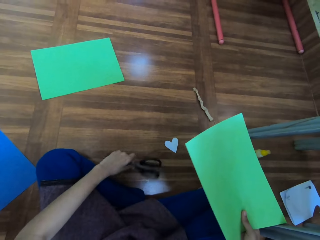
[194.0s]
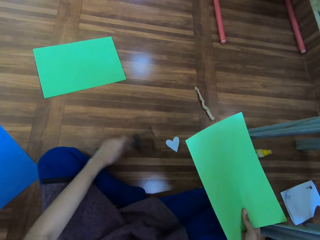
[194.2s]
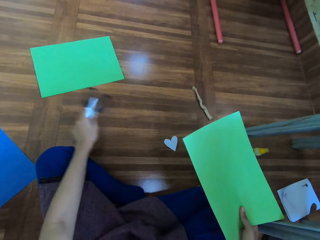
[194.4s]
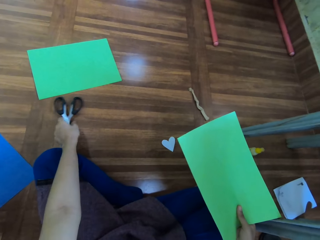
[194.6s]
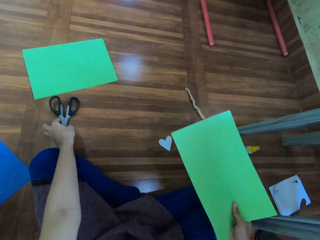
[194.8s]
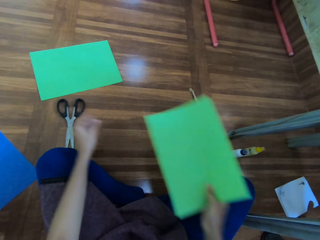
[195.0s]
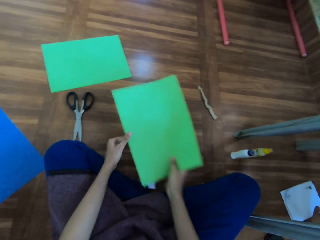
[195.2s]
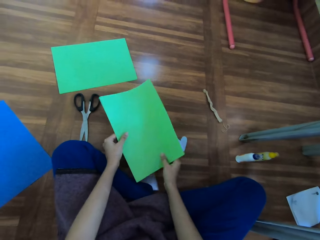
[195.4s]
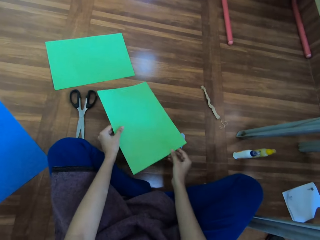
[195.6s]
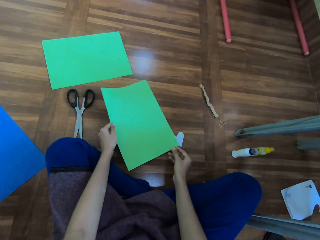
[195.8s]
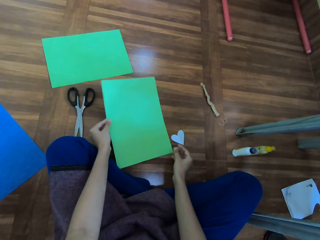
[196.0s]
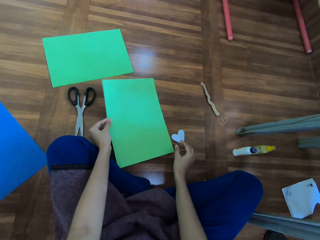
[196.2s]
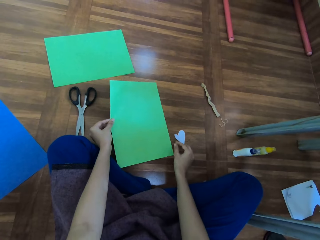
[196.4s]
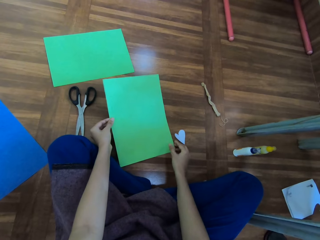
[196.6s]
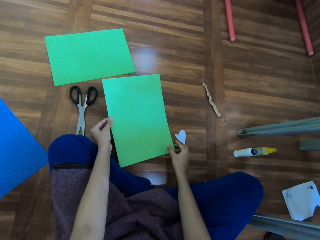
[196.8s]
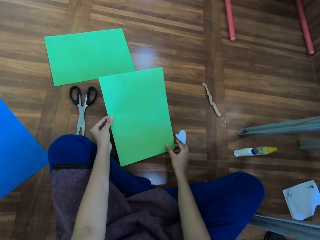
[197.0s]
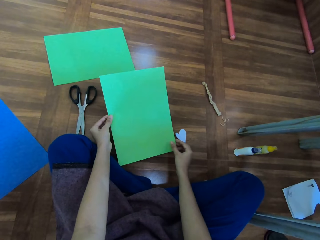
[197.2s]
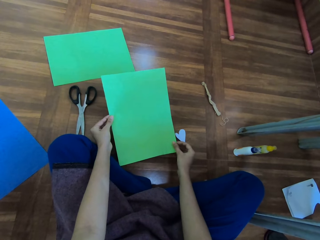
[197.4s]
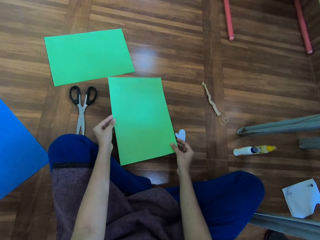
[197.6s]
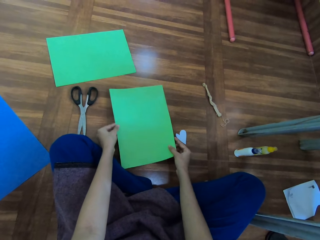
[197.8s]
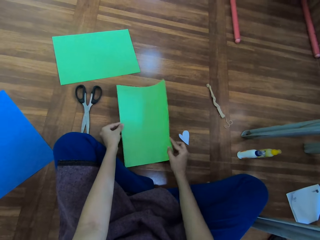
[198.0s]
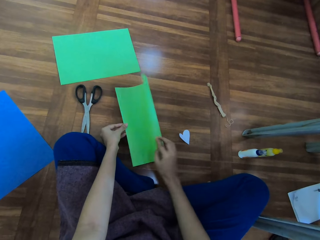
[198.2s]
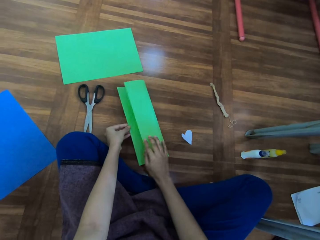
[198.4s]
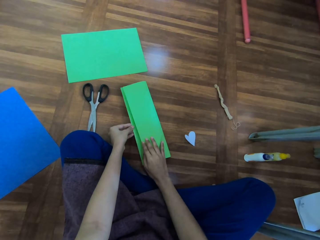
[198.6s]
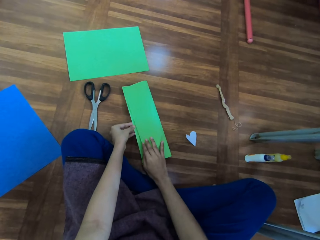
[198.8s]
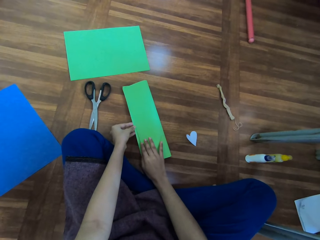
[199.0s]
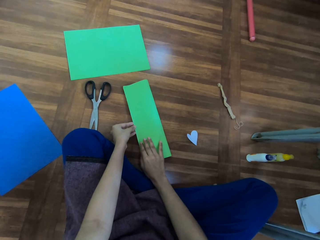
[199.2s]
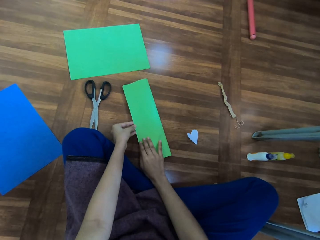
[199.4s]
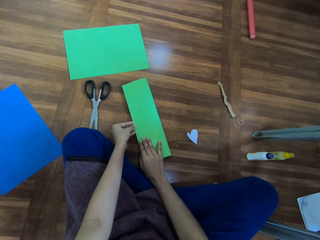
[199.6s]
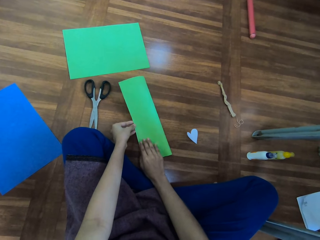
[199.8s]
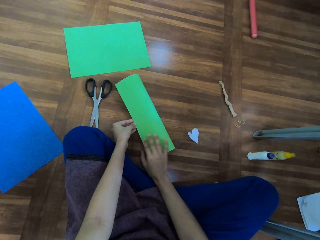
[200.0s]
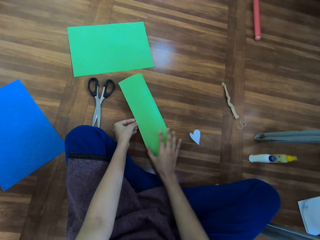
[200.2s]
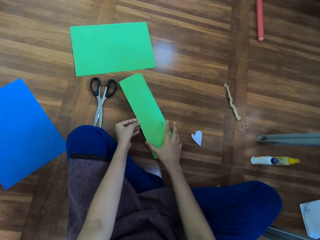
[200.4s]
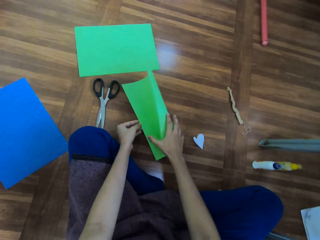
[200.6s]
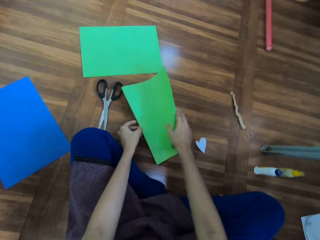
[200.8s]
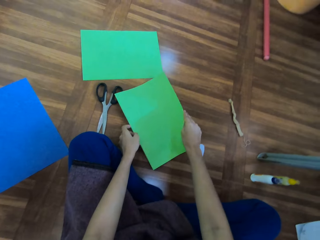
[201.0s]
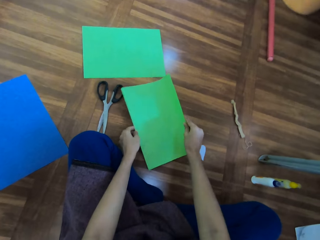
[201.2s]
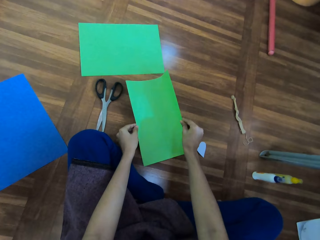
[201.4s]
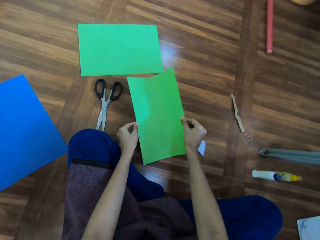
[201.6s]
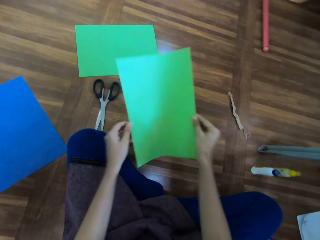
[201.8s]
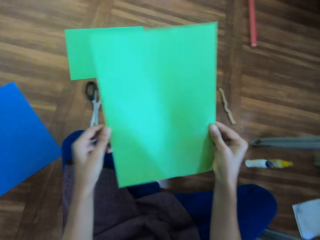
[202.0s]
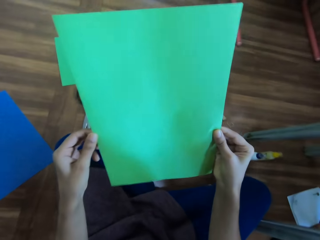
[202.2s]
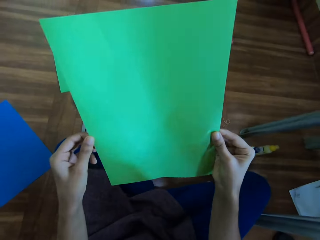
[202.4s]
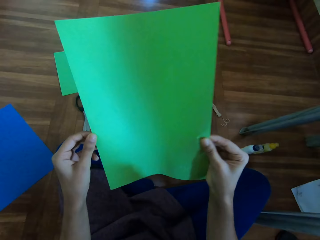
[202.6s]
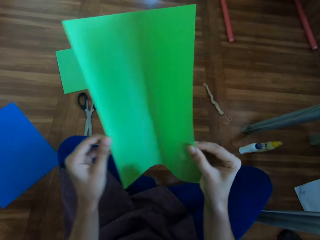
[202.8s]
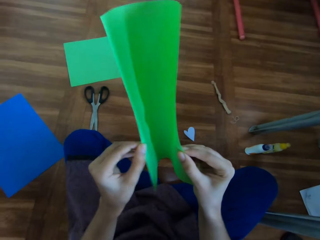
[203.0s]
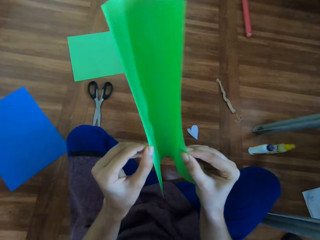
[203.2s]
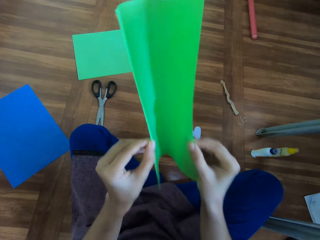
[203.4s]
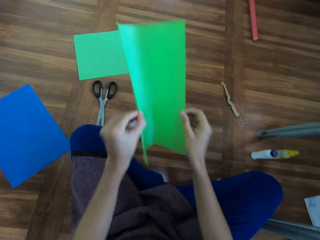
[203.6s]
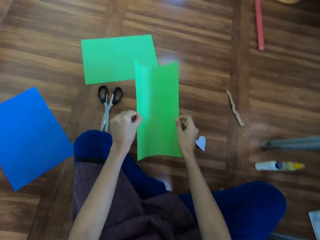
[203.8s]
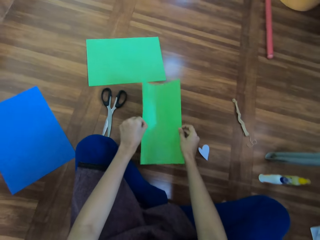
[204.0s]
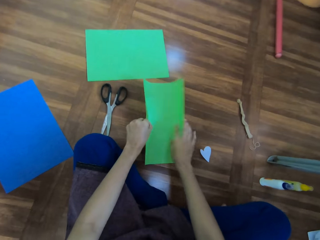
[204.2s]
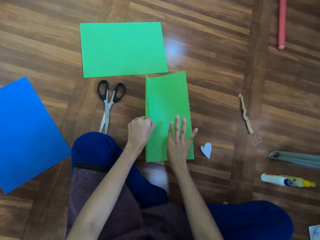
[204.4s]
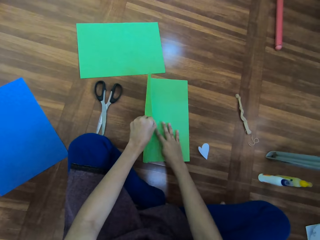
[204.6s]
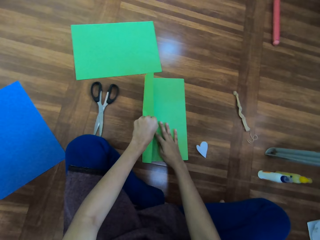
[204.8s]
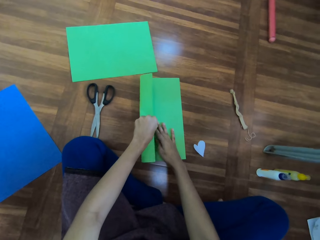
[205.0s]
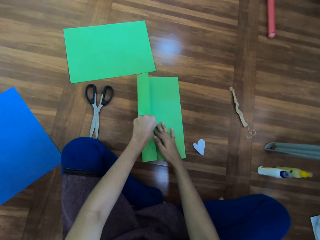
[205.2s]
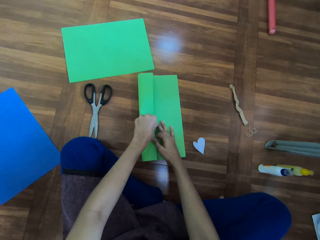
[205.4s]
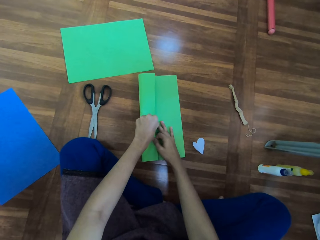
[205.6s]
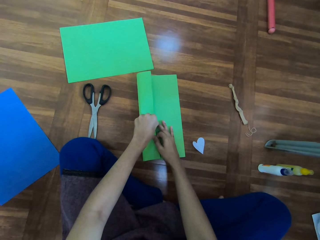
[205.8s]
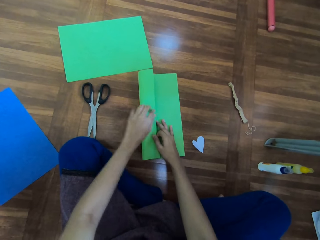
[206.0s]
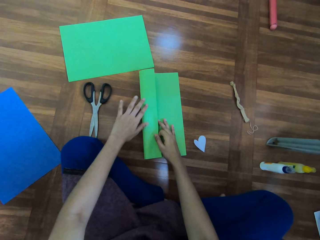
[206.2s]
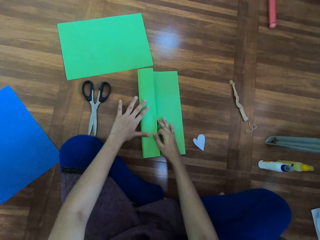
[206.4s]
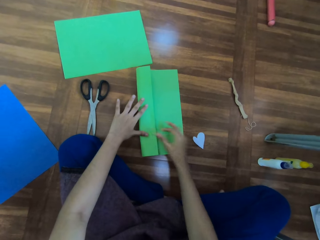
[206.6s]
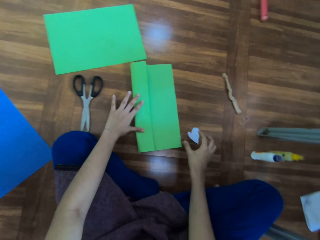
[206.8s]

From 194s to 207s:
The camera wearer picks up the scissors from the floor. They put the scissors on the floor. They put papers on the floor. They fold the manila paper on the floor. They pick up the manila paper from the floor. They look at the paper. They put the manila paper on the floor. They fold a paper on the floor.

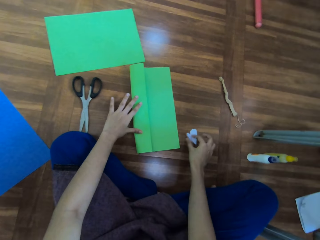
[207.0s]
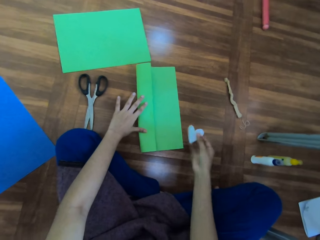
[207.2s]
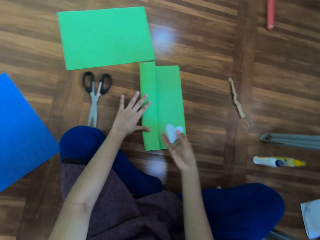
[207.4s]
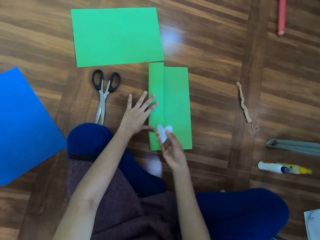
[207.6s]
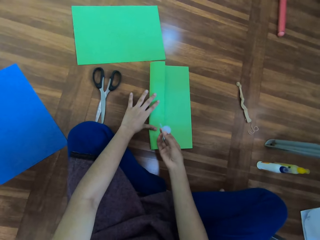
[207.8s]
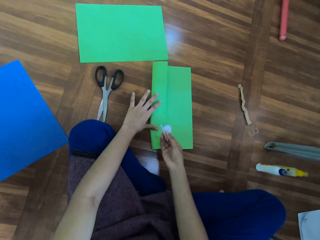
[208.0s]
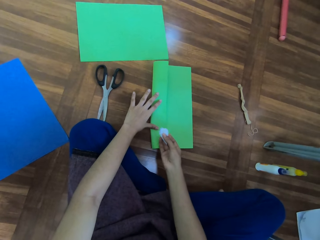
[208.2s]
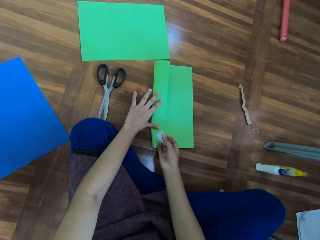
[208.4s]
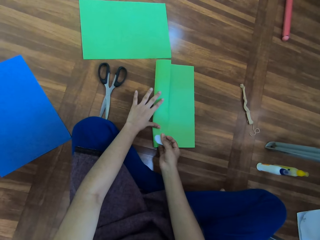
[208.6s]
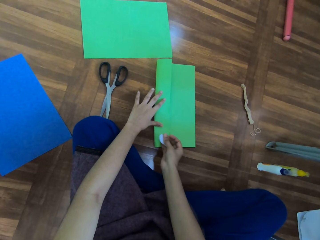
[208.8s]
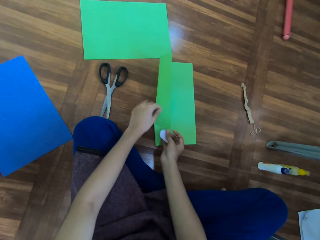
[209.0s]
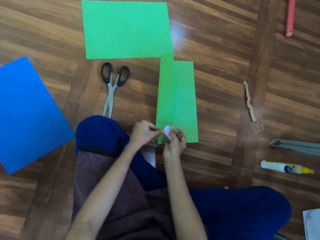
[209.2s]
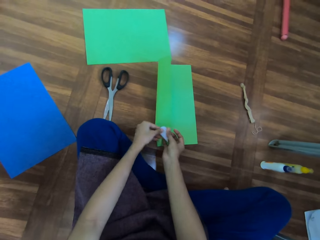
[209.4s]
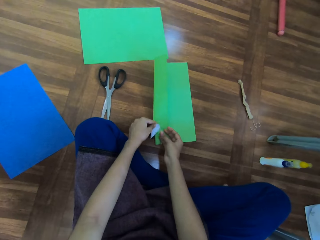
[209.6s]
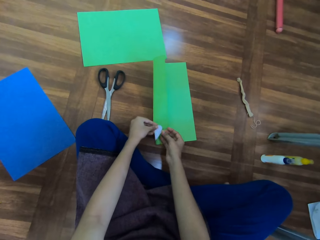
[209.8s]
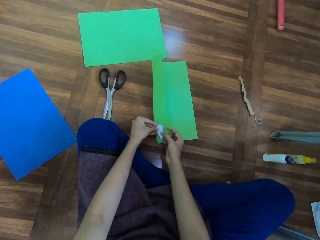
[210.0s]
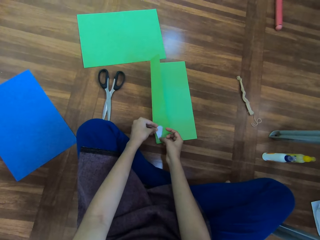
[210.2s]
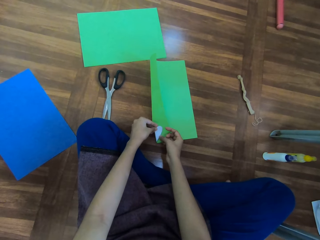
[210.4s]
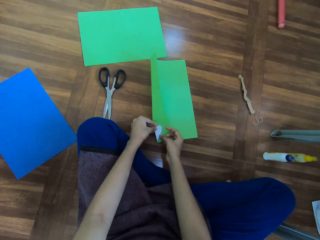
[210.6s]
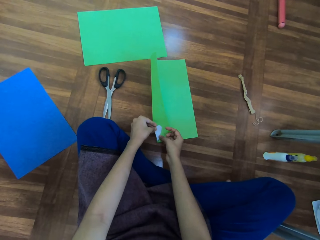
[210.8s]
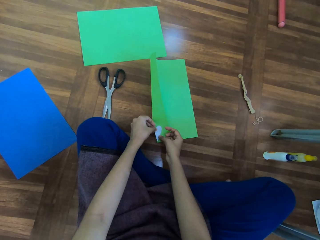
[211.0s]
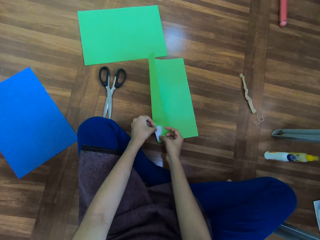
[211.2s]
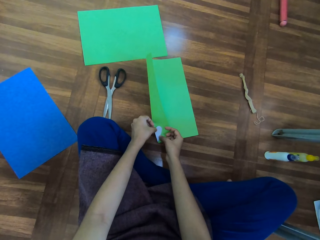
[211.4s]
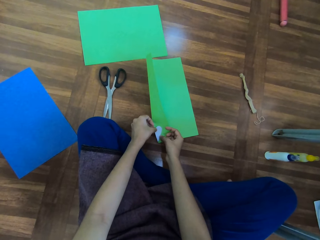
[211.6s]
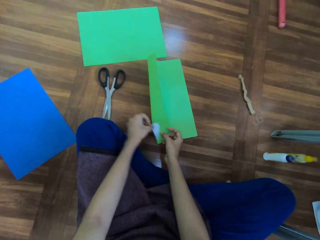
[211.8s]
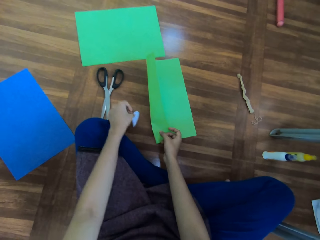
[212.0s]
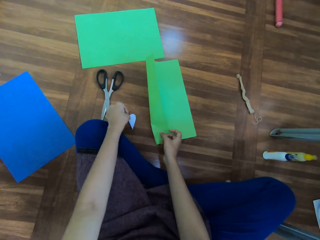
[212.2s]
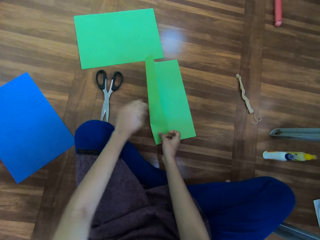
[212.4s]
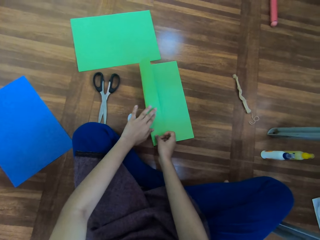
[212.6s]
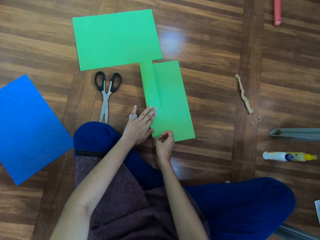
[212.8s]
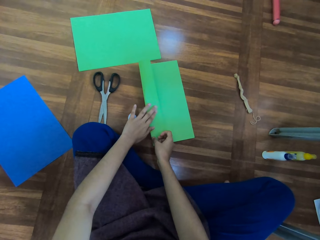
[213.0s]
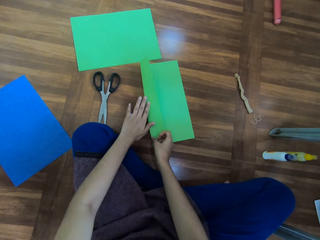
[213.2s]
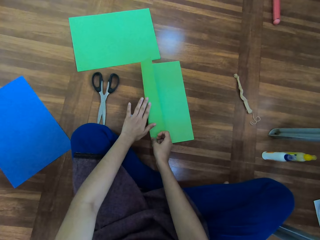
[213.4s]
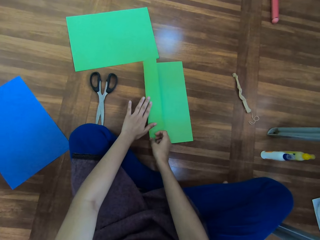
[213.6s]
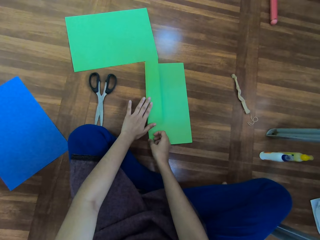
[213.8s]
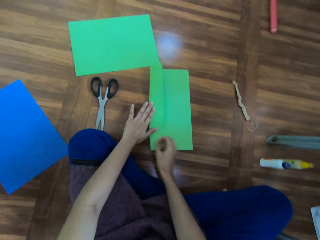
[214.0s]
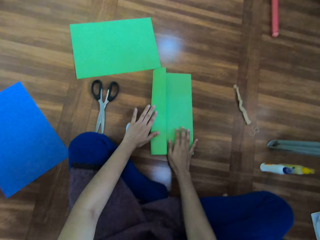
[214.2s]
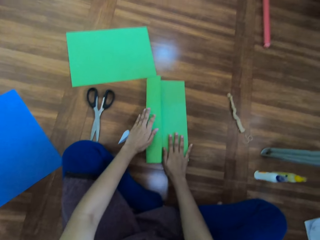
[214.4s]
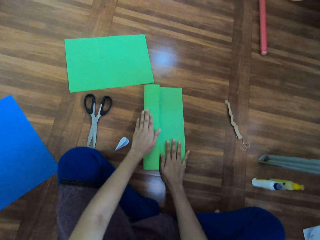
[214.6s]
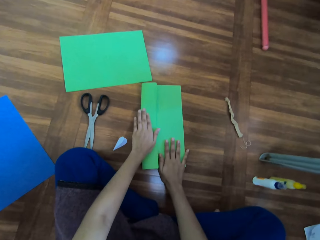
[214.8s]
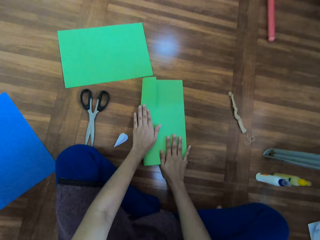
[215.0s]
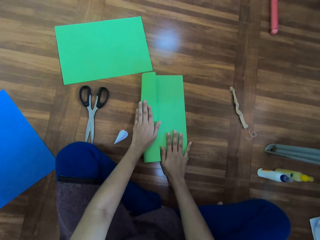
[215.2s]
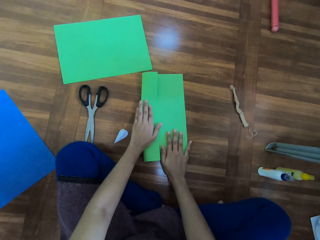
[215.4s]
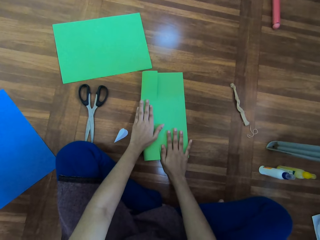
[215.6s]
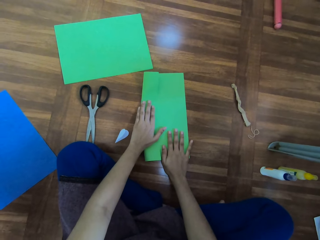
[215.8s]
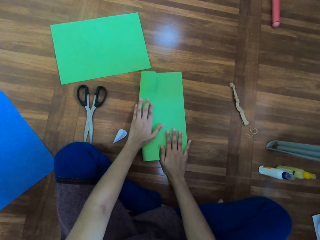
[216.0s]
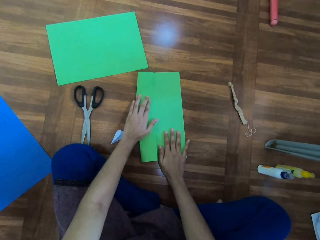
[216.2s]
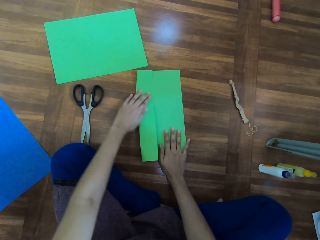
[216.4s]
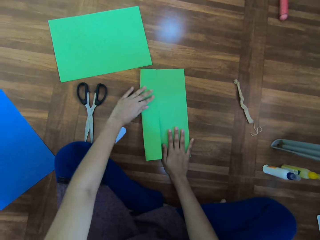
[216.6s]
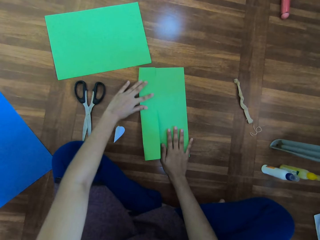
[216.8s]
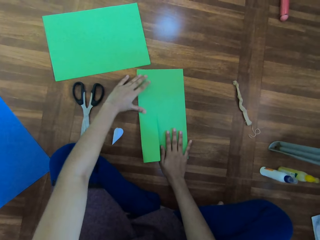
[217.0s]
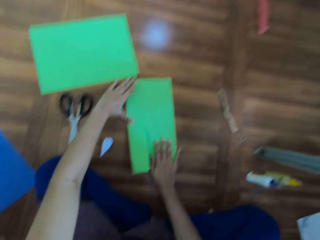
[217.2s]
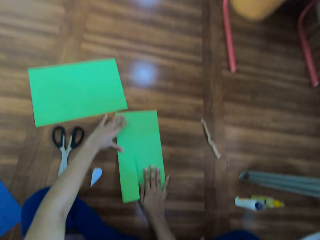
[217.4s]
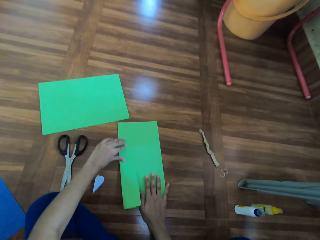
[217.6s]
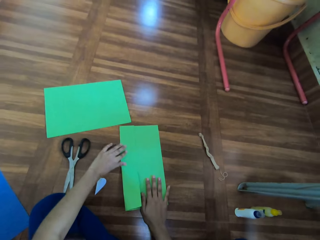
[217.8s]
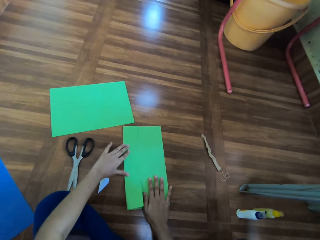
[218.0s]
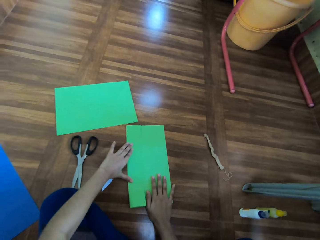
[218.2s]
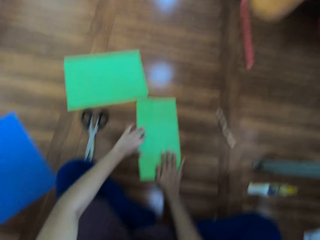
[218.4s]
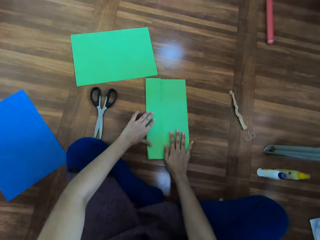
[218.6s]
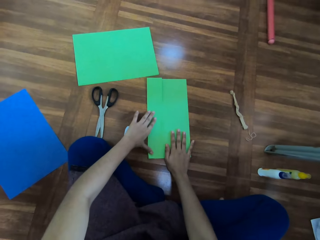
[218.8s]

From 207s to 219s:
The camera wearer takes the cut piece of manila paper. They put down the cut manila paper. They flatten a paper on the floor. They fold the manila paper.
